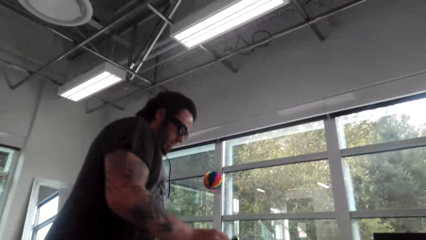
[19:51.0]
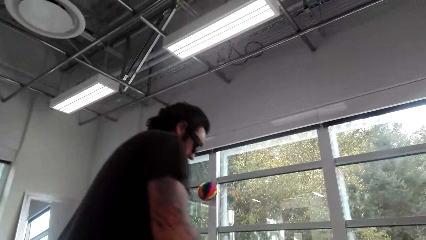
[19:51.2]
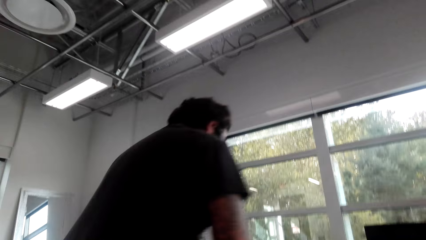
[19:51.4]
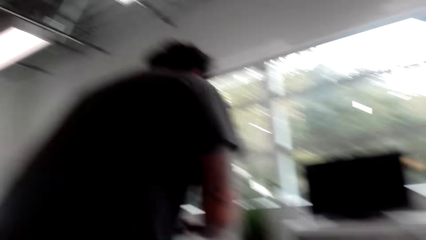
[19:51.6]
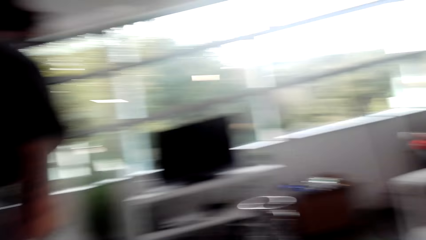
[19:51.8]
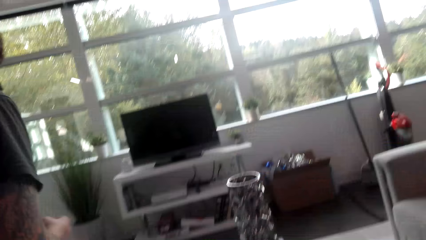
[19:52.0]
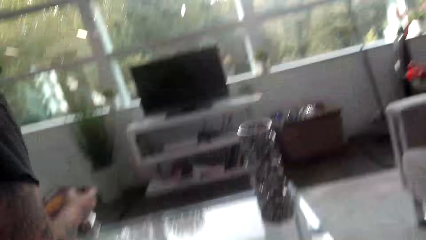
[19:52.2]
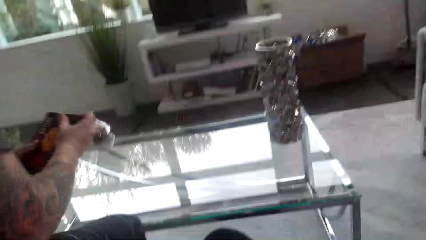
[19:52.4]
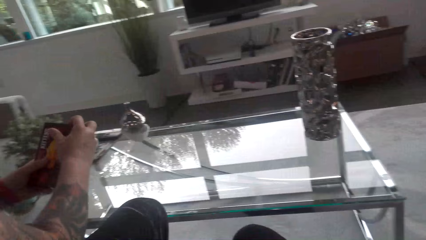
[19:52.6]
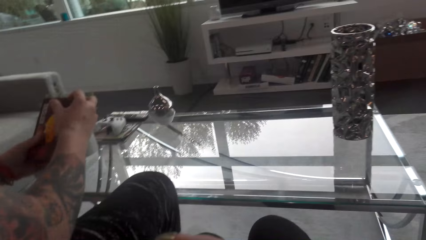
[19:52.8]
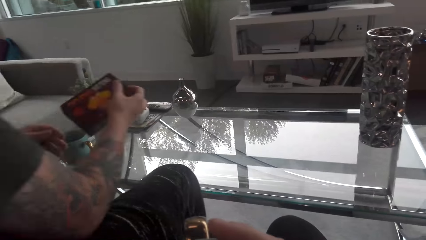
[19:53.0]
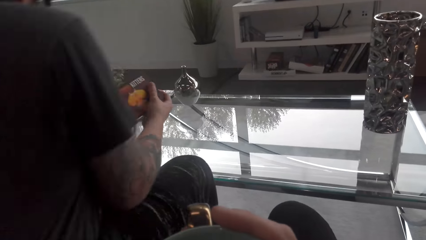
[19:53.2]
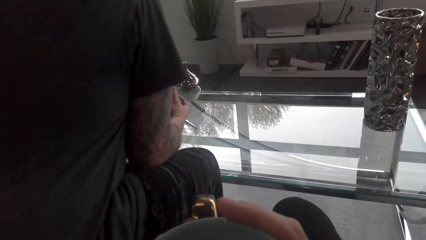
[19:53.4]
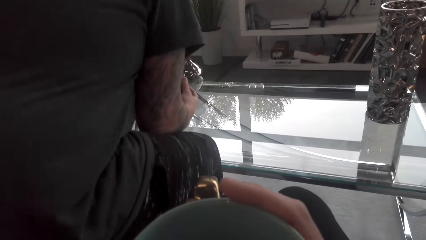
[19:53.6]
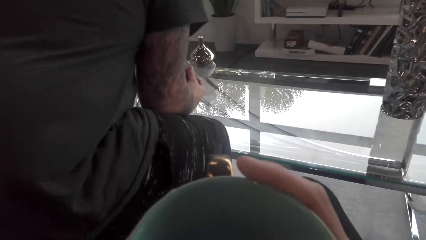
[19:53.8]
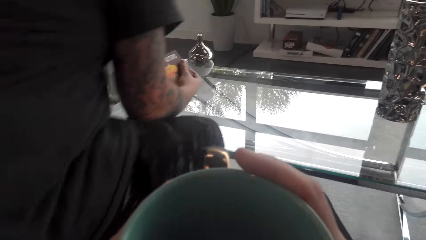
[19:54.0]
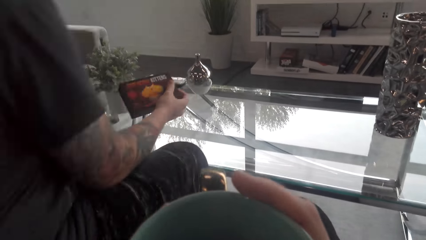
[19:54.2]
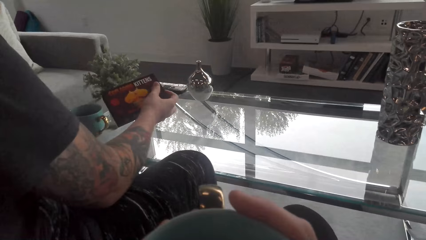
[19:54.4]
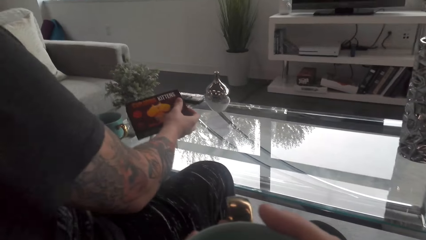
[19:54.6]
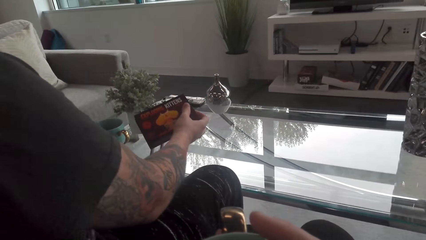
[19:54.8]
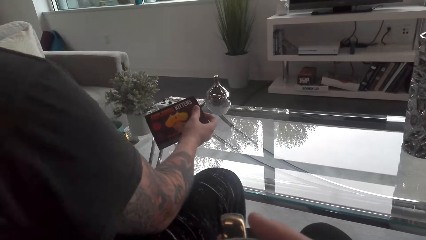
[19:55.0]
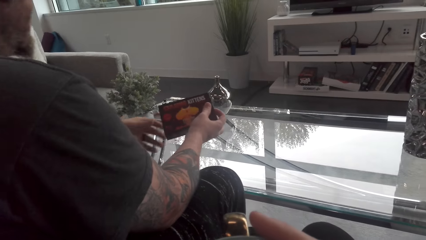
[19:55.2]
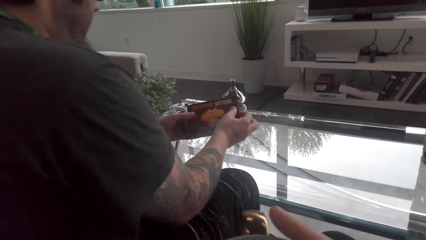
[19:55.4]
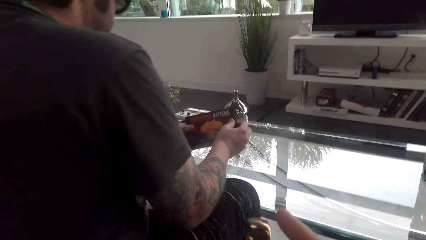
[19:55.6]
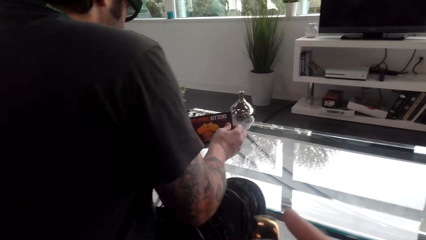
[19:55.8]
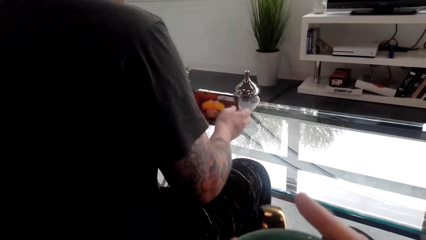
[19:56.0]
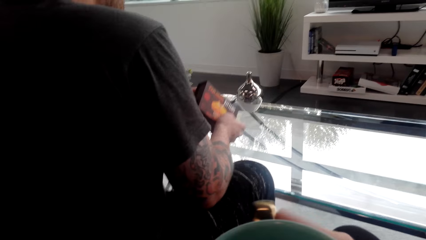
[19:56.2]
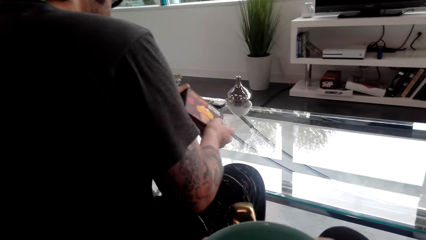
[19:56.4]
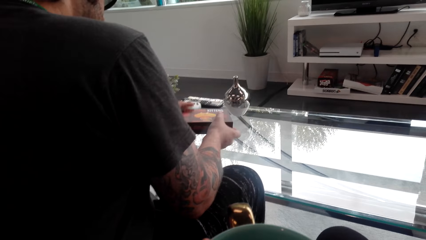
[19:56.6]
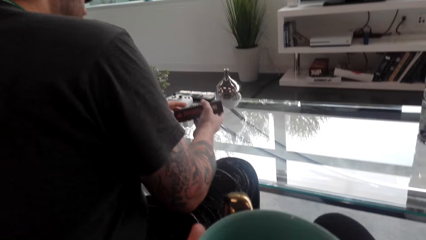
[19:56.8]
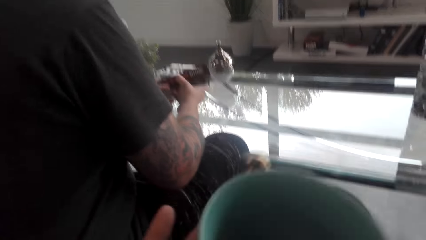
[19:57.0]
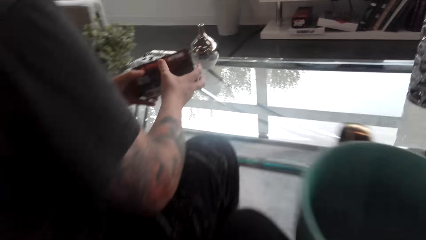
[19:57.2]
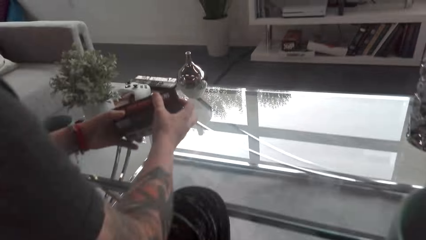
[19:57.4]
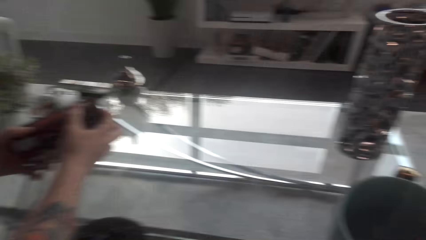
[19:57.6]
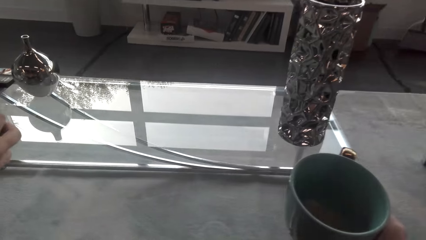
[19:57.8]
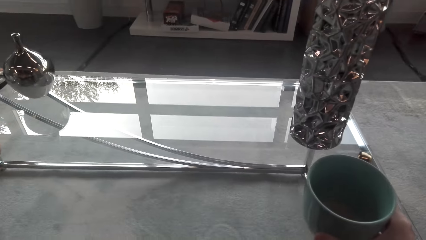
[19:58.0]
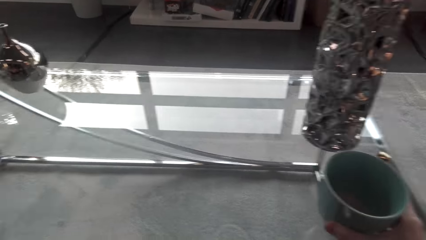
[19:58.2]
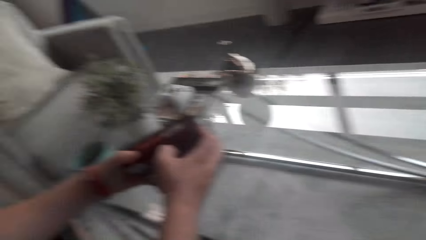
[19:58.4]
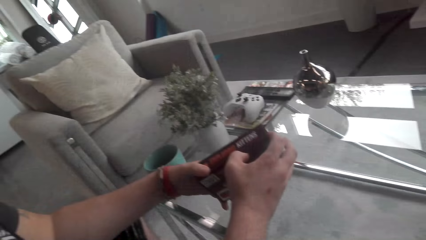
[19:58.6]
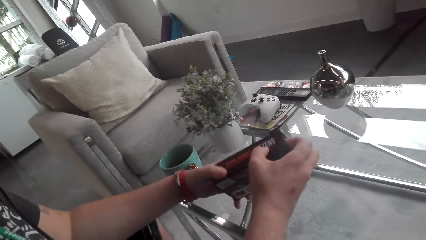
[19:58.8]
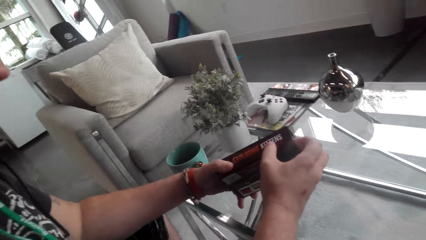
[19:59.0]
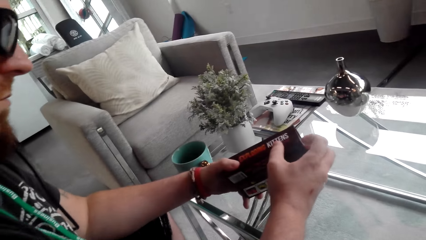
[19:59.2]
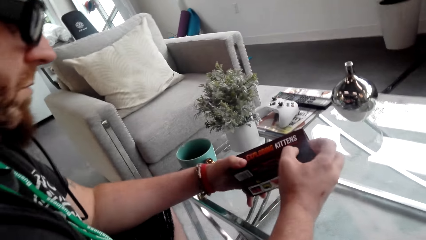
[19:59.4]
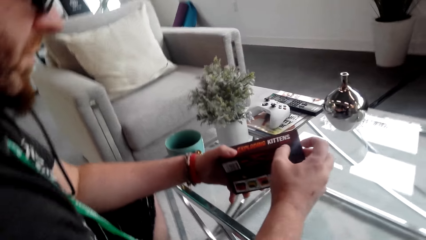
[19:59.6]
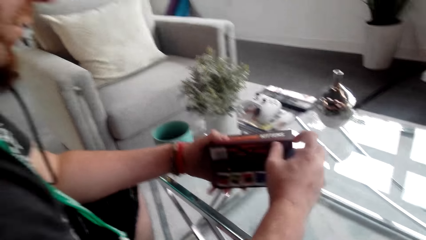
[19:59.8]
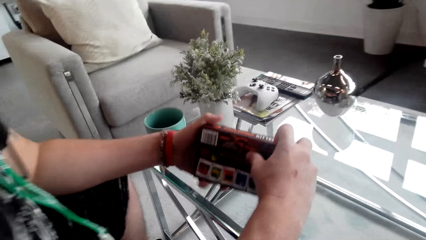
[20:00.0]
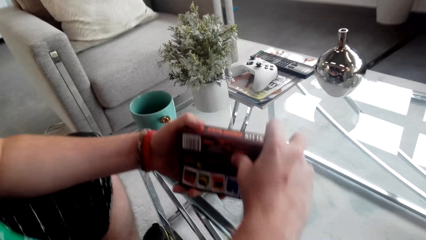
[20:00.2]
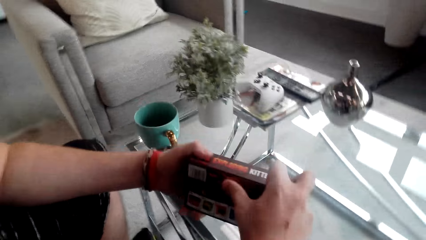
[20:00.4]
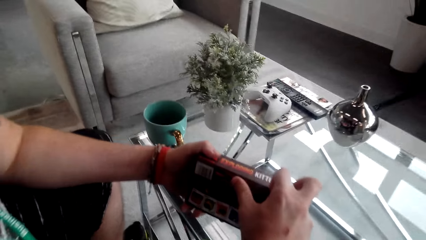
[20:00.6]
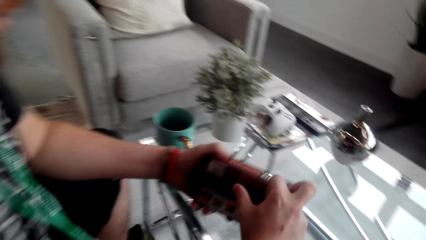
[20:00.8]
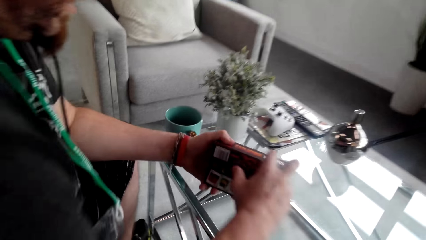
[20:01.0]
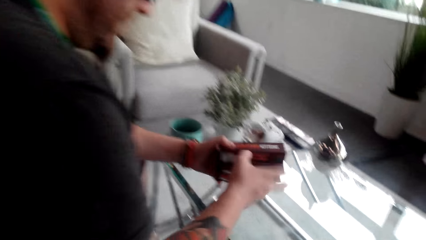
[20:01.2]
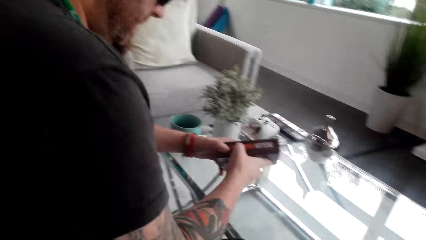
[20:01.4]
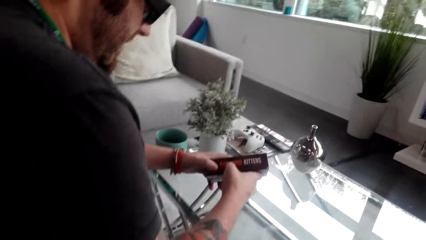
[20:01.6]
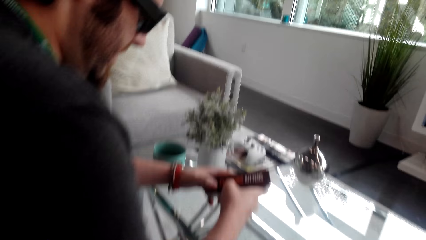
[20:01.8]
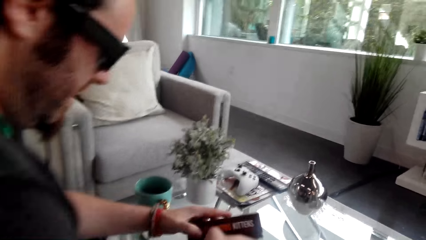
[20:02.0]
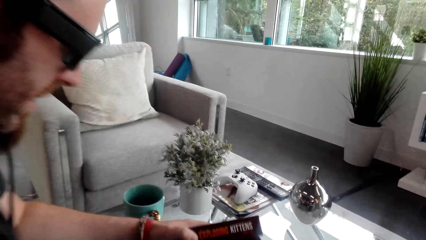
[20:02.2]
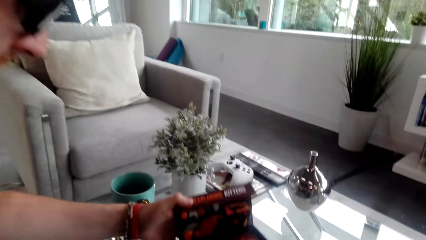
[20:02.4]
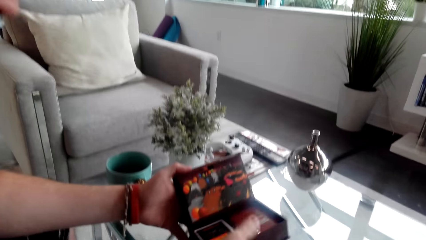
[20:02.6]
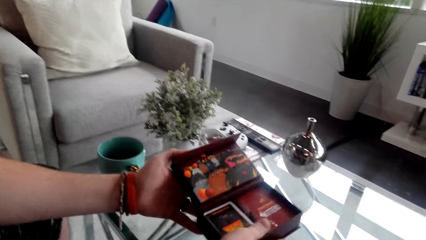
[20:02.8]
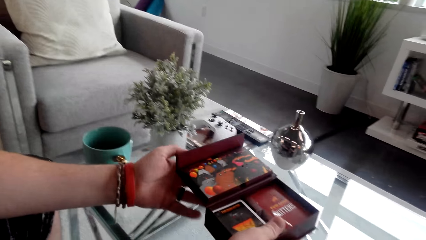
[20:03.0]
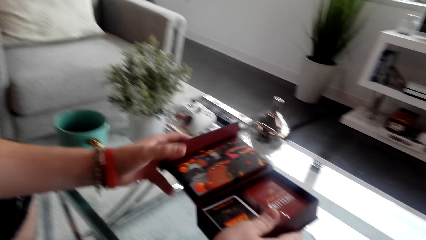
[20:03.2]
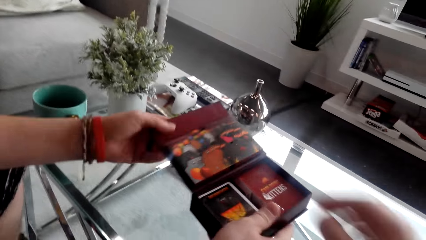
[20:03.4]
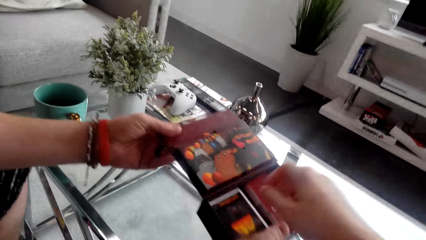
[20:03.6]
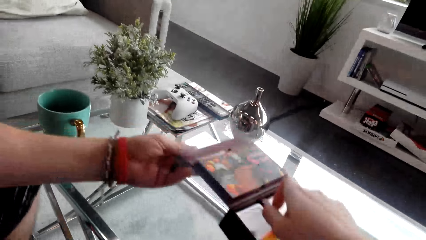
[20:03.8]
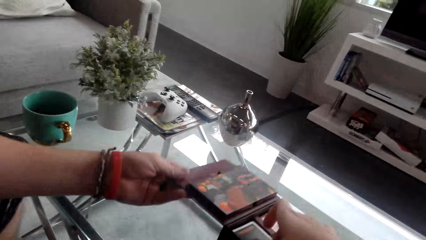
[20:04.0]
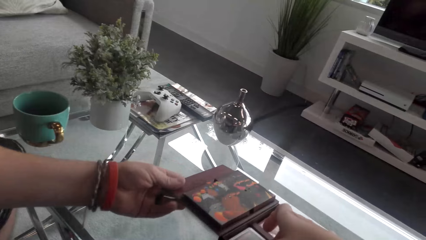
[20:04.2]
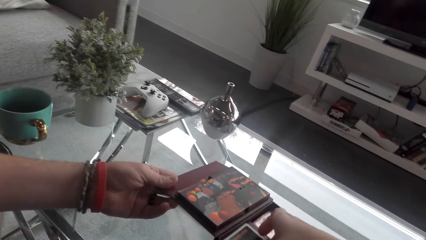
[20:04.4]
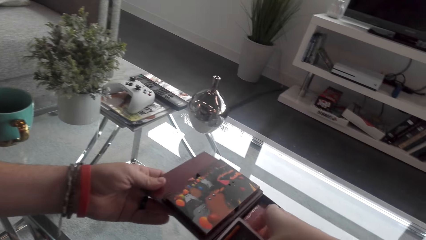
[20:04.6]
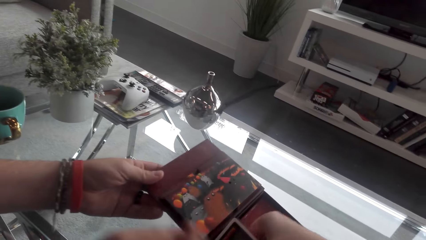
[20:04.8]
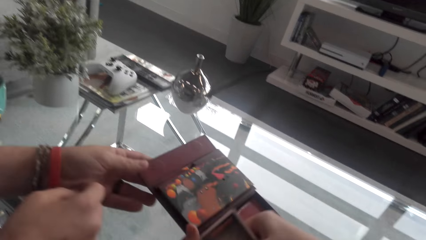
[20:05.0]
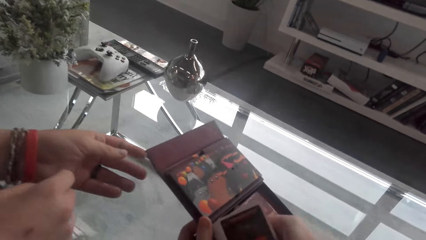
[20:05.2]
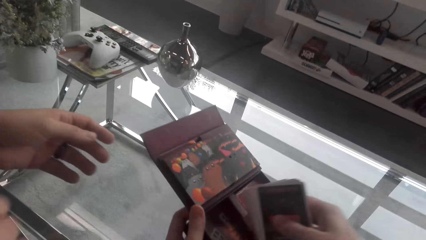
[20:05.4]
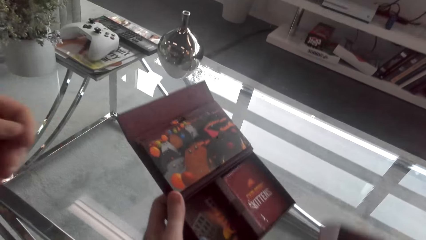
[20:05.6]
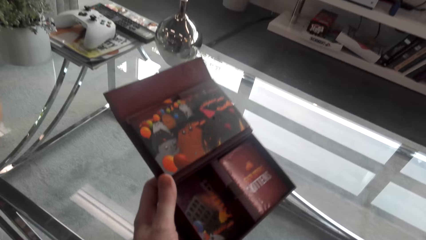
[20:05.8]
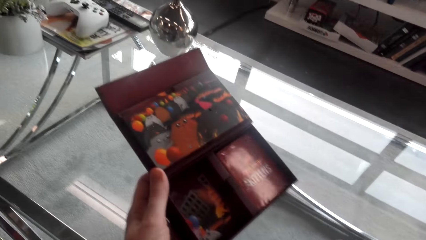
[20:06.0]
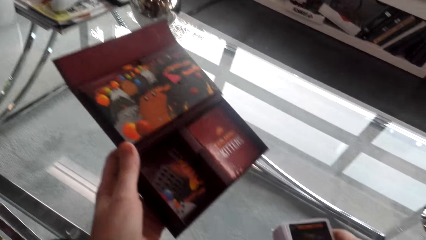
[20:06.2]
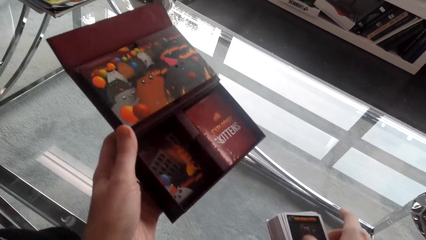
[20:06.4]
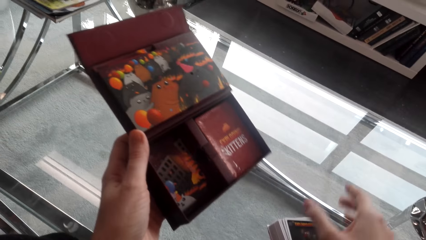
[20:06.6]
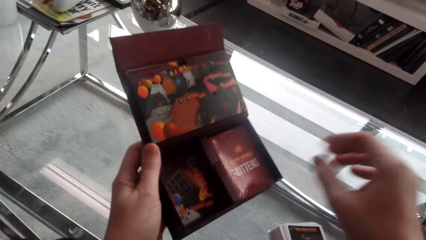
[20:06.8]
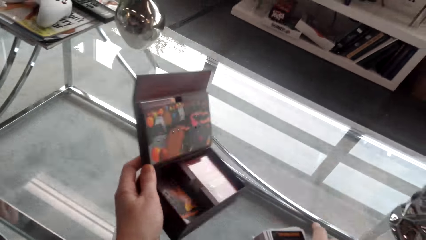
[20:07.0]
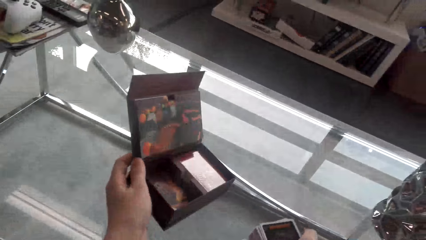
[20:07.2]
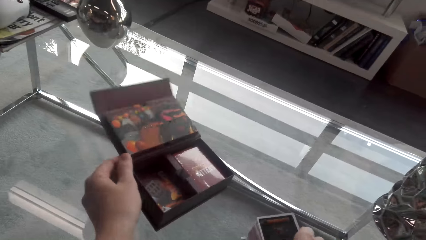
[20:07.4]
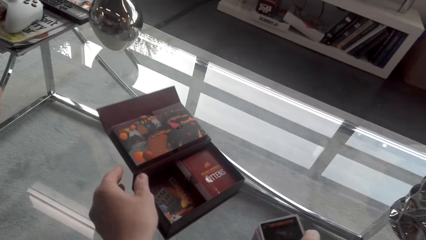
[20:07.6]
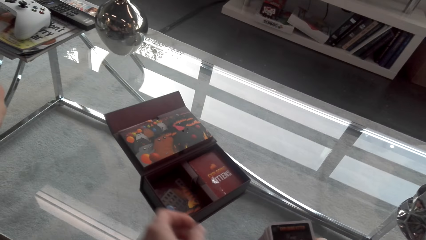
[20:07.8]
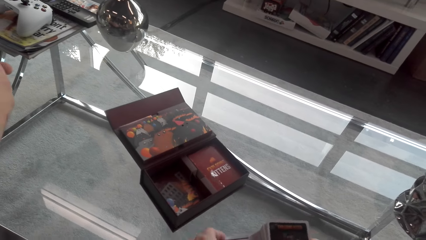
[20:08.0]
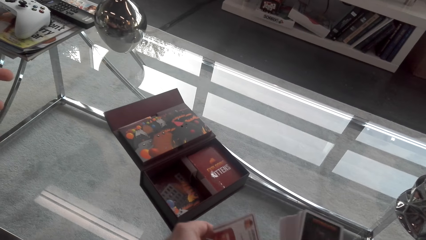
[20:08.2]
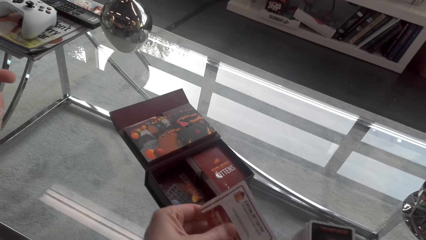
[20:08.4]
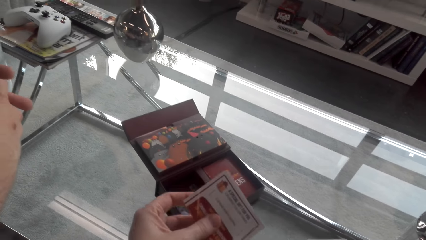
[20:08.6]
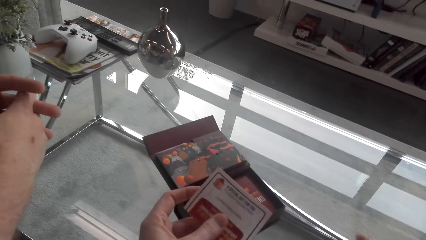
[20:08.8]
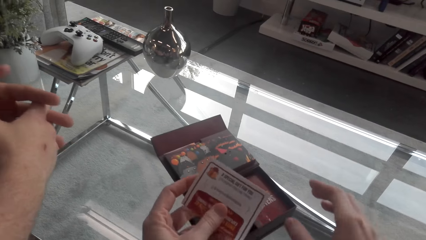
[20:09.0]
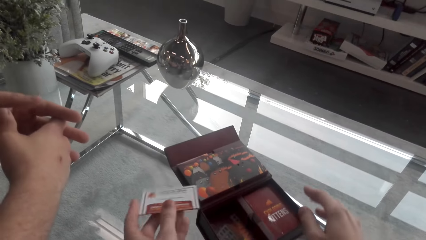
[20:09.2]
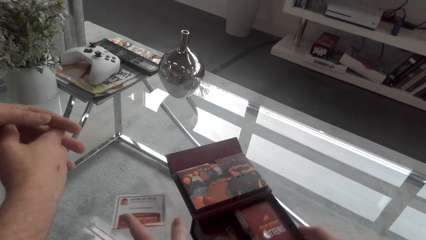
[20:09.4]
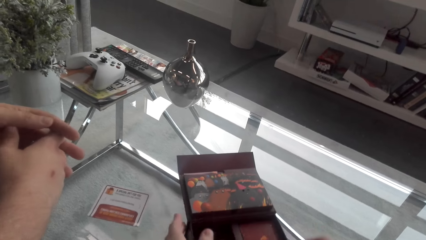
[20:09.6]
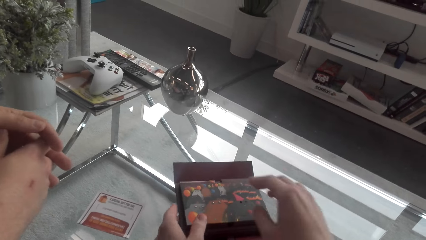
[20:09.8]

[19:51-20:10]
The camera wearer laughs. They converse with a man. The man sits down. The camera wearer puts the cup of coffee on the table. They open the box. The man opens the box. The camera wearer takes the box, picks up cards from the box and puts the cards on the table. They put the box on the table. They converse with the man. They pick up a card and put the card on the table.
